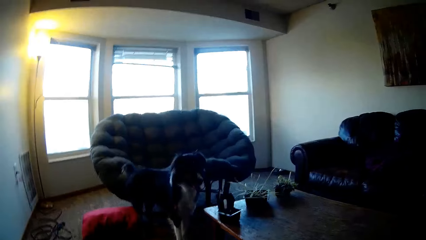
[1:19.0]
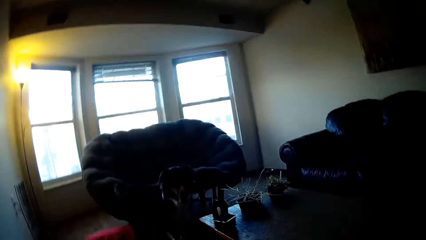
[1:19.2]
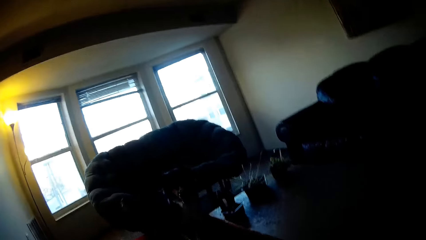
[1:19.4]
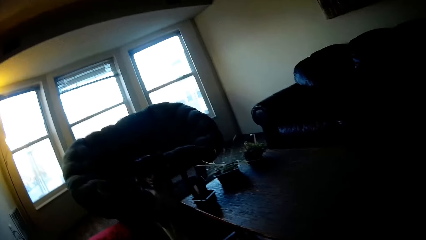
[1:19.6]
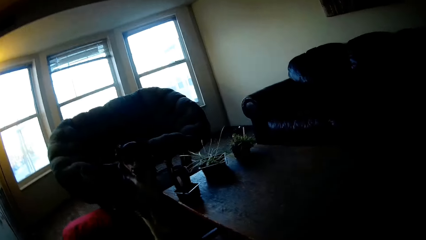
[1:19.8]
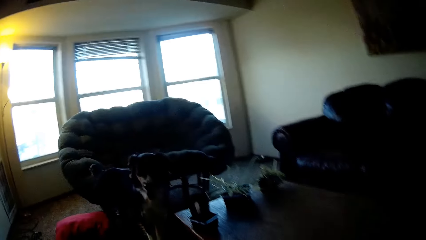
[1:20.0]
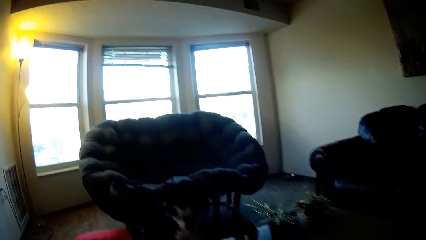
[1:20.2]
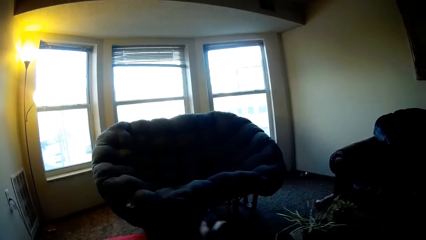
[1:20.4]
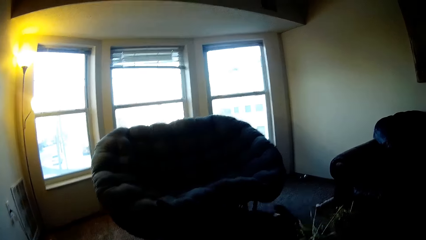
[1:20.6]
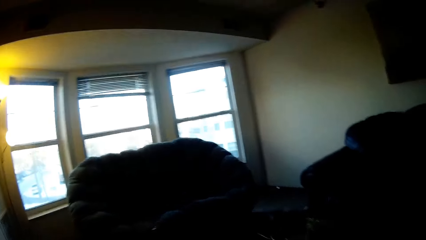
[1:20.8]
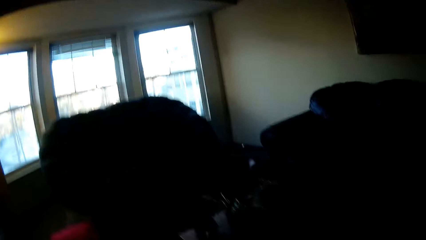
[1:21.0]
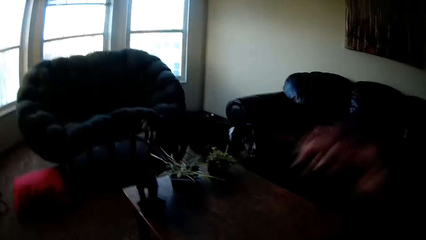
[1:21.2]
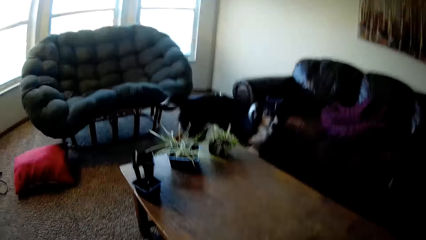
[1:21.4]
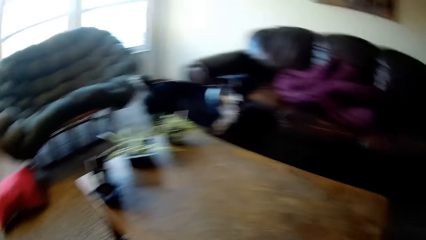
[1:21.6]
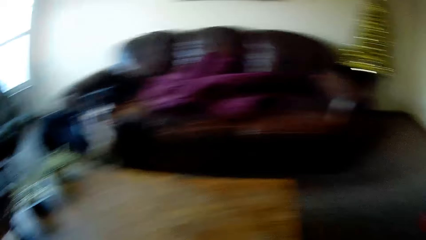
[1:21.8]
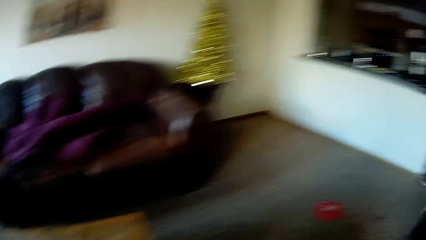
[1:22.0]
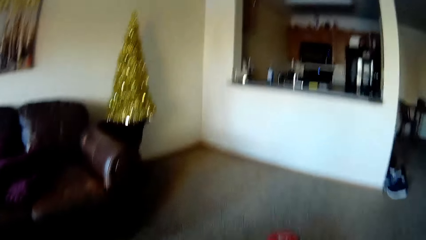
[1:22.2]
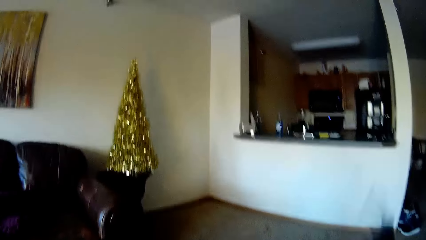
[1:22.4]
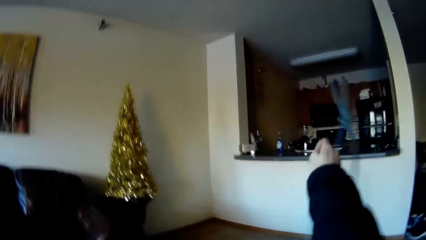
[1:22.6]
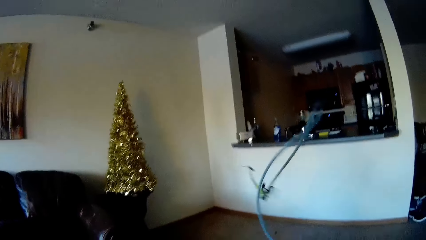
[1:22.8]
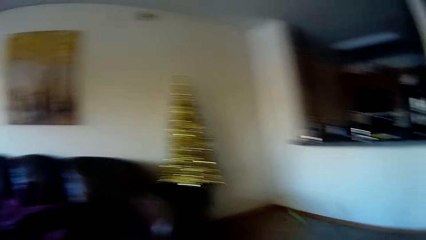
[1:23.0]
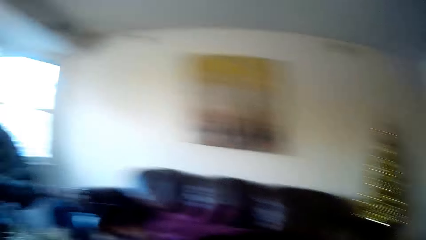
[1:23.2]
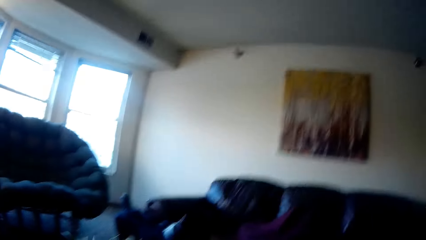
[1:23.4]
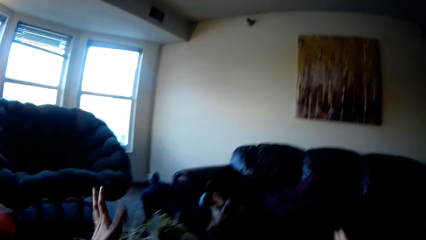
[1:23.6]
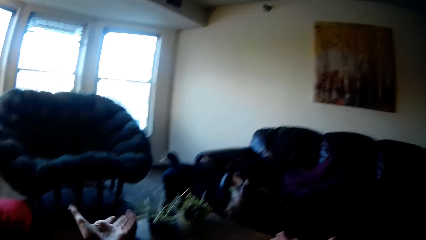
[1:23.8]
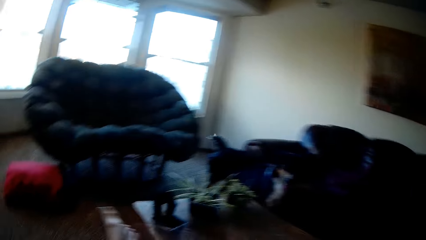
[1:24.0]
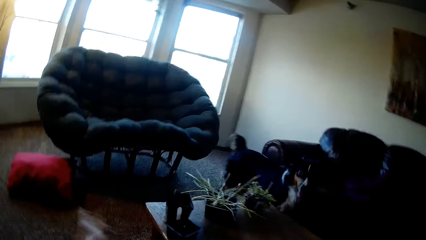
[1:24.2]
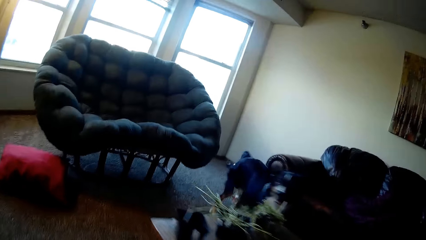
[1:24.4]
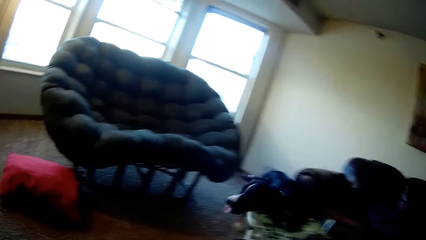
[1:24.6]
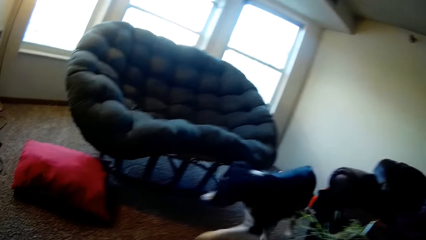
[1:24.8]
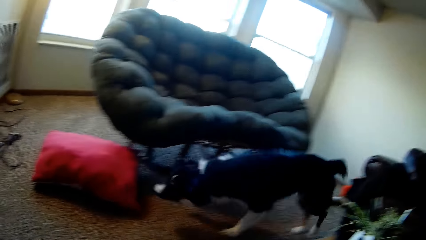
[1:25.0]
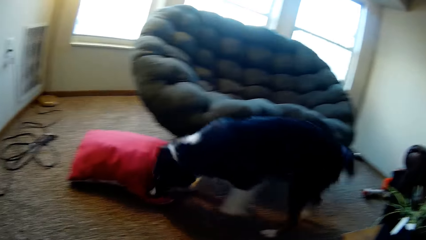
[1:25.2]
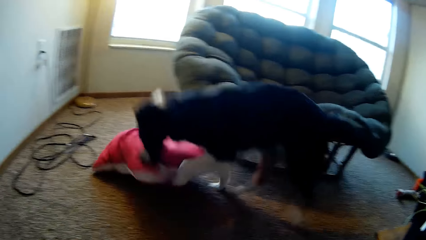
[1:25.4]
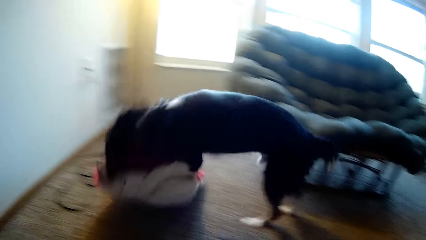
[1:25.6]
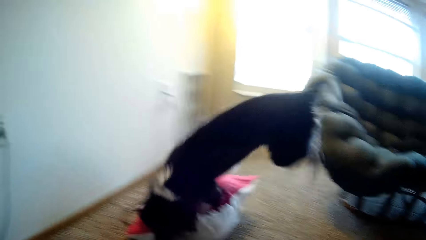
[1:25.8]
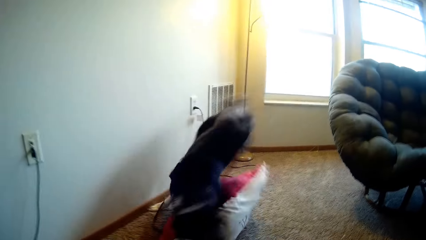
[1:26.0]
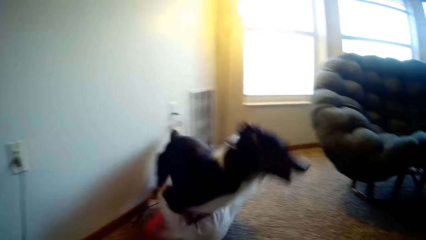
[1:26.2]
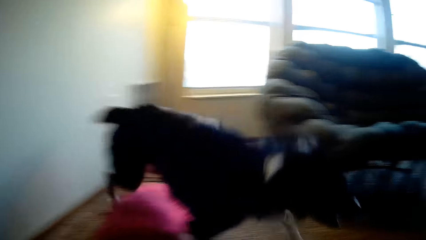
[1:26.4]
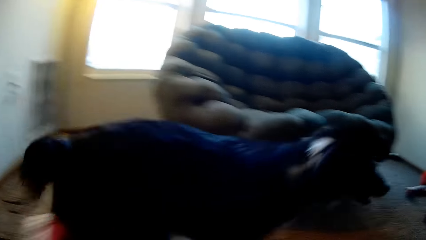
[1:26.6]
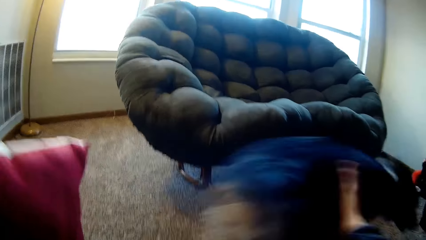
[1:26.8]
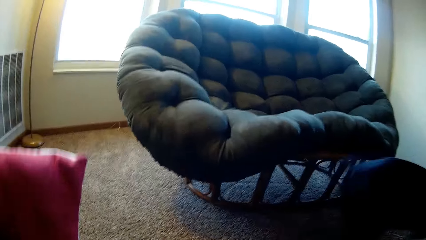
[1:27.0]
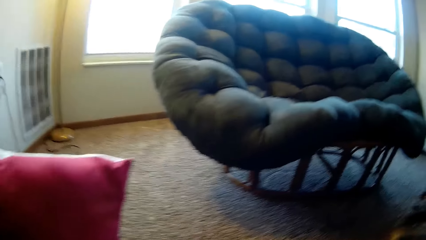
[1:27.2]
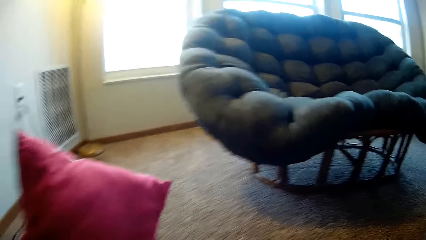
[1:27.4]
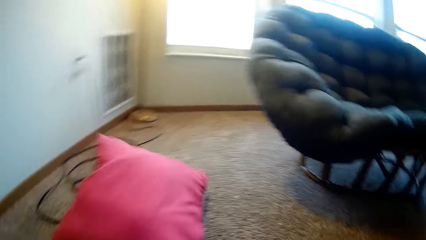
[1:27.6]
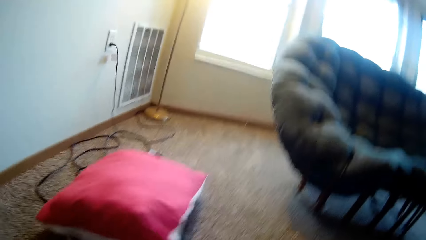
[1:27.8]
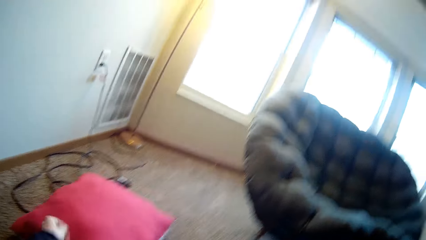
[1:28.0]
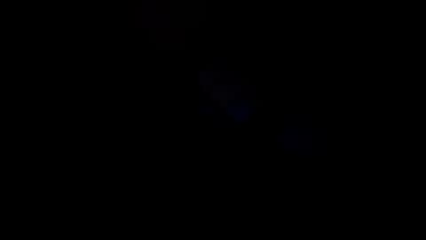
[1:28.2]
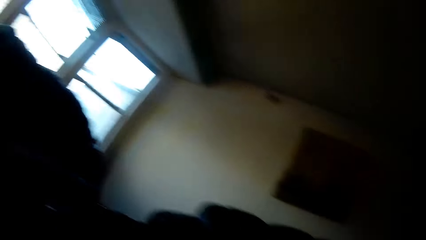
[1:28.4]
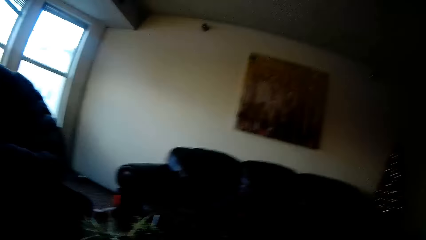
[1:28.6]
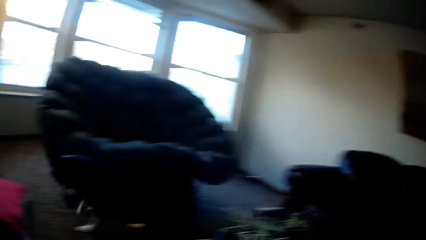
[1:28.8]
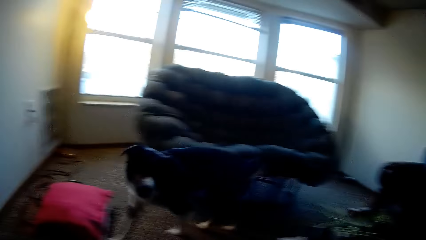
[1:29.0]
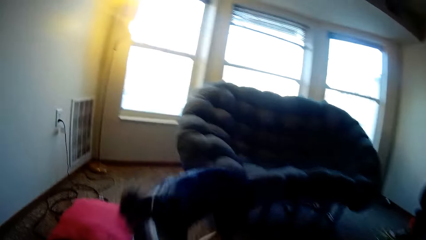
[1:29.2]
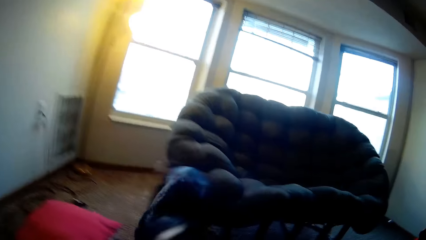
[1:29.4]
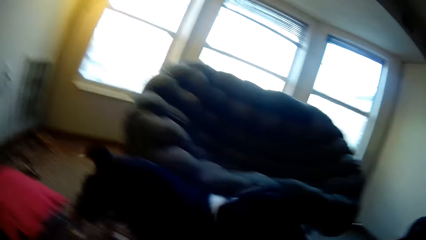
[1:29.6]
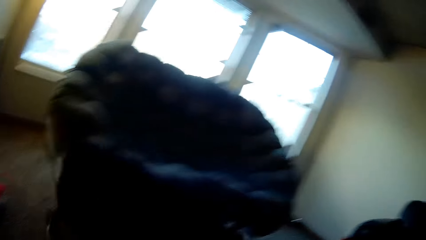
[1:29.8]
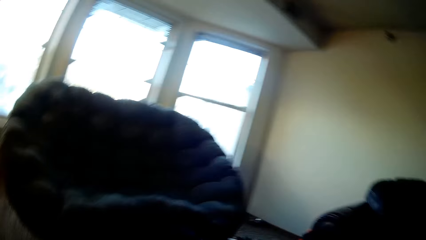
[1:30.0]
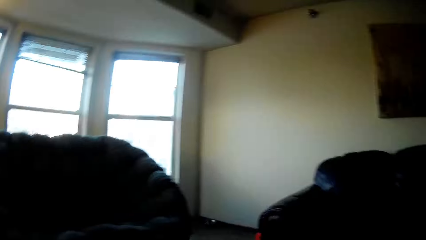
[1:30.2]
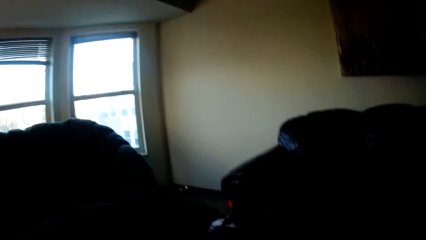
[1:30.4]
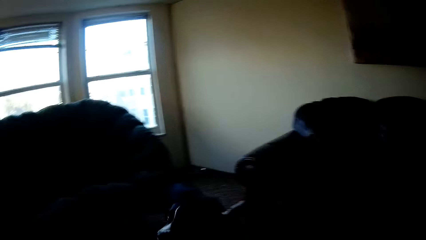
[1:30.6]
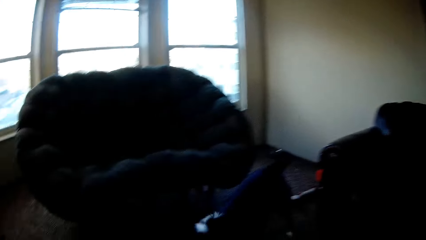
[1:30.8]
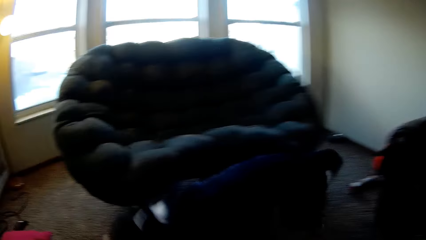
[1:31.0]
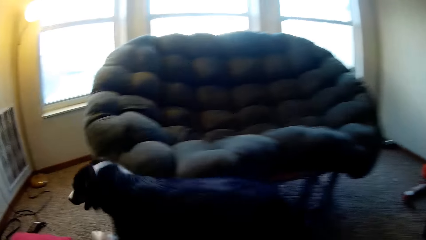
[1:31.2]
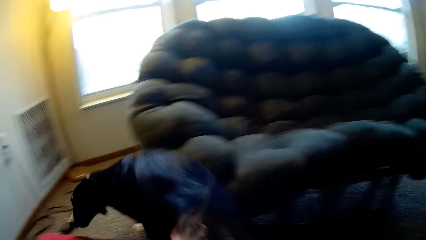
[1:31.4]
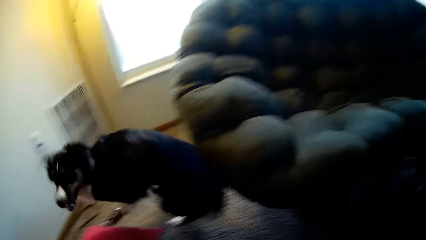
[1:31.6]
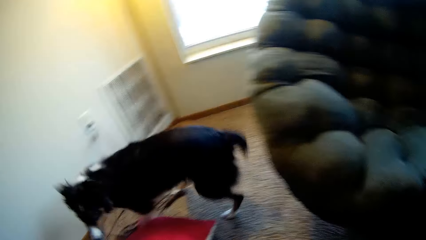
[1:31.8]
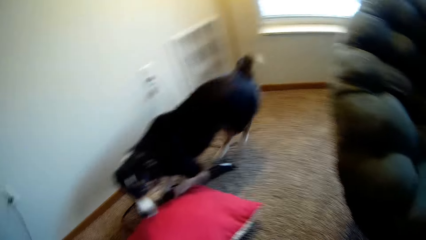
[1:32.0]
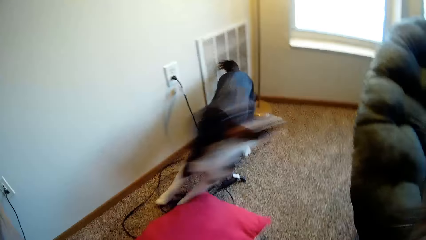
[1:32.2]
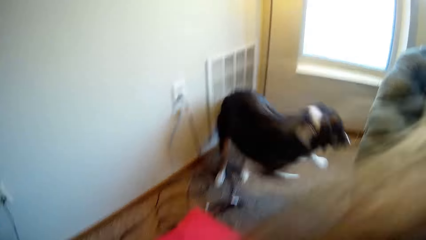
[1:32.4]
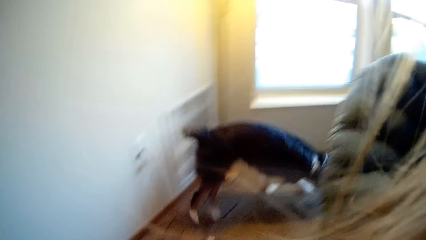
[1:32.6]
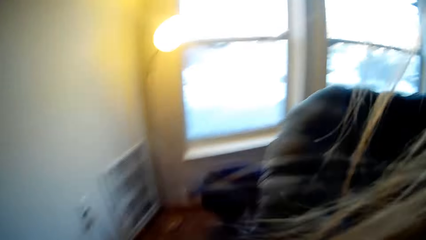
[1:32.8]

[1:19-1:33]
The camera wearer throws the dog leash. They look at the dog. They play with the dog.

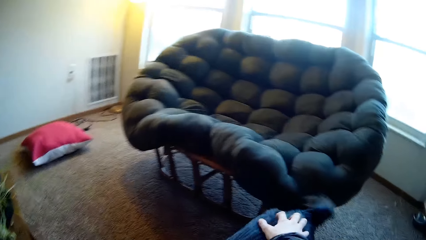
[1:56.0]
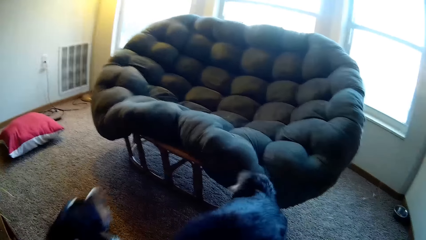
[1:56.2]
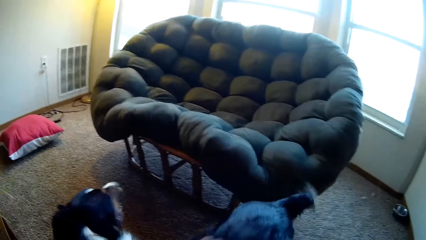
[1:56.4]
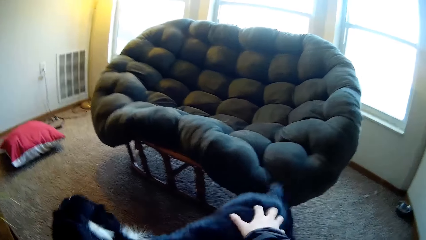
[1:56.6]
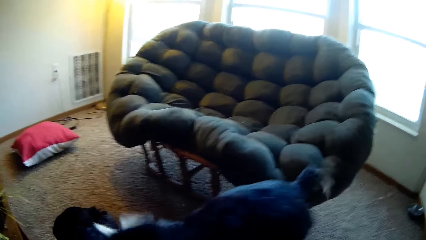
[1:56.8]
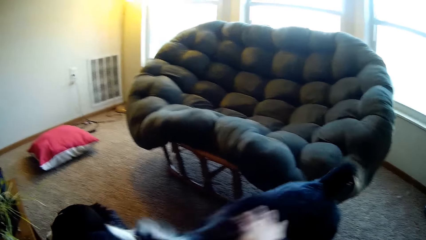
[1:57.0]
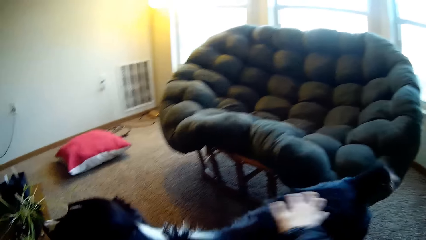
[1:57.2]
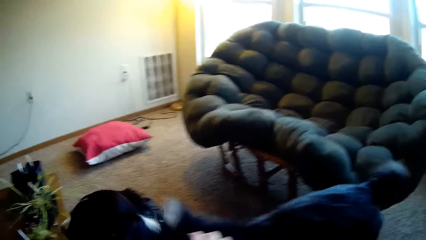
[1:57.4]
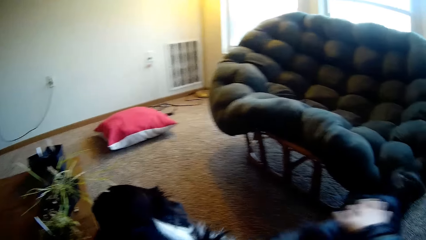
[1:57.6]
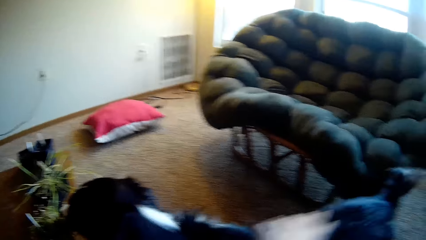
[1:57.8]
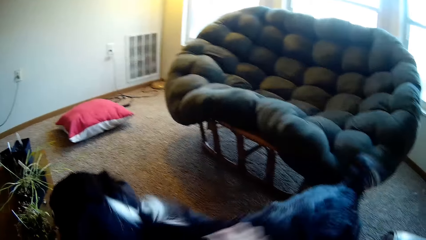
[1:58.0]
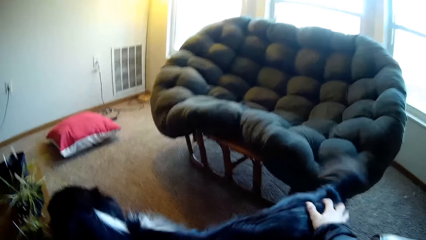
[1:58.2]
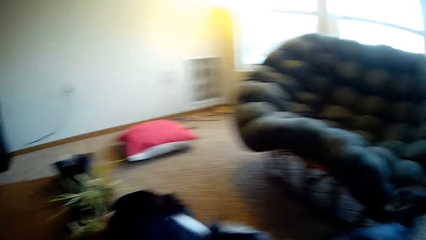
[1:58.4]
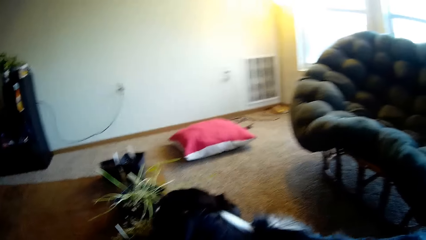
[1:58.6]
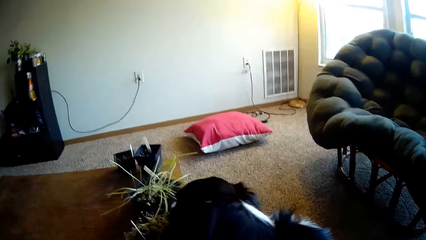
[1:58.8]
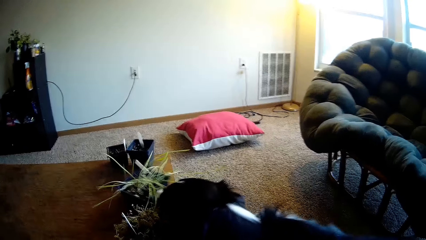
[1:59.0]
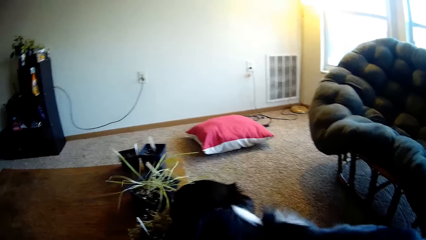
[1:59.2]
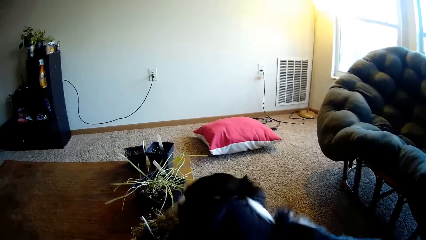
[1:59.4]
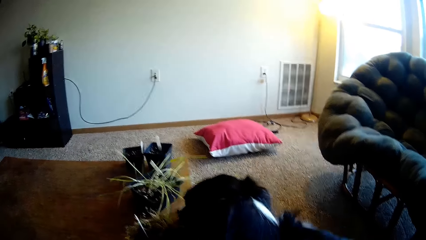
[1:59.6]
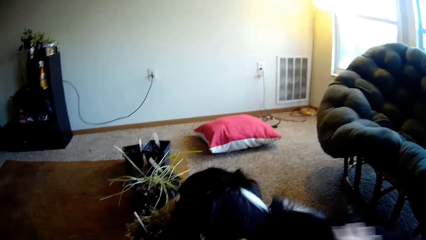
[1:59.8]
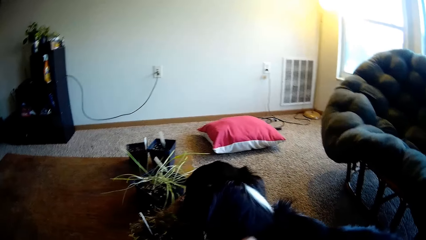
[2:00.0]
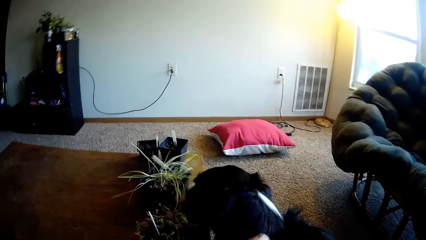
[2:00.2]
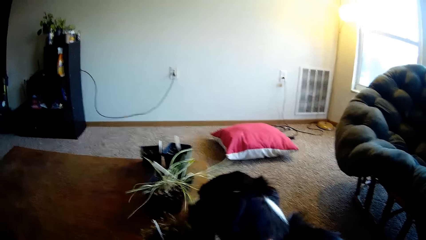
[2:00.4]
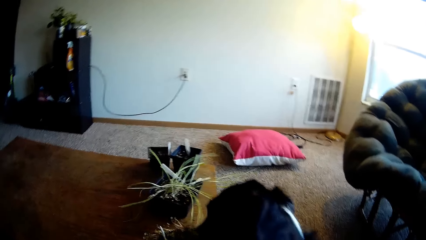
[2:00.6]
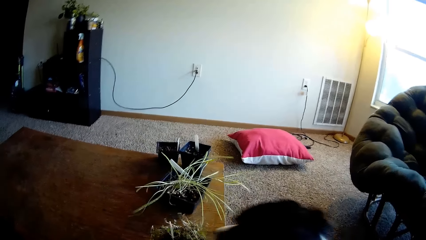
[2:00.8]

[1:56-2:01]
The camera wearer rubs the dog.
